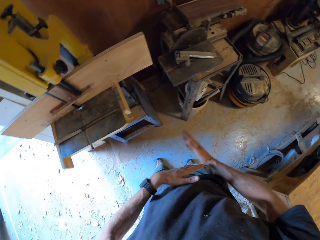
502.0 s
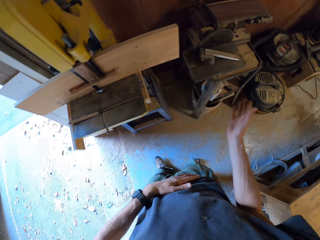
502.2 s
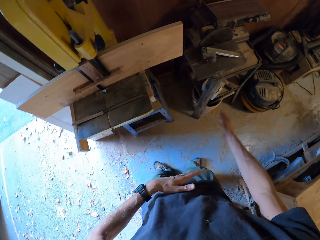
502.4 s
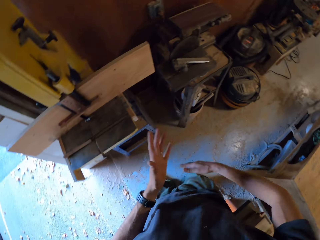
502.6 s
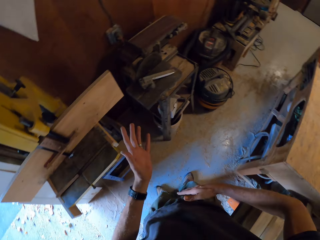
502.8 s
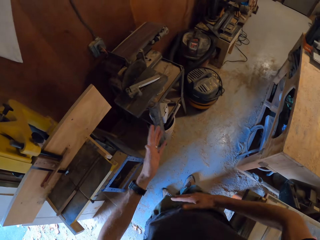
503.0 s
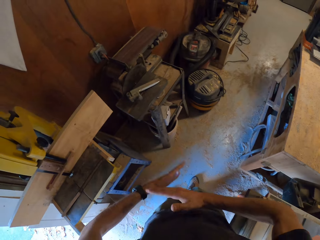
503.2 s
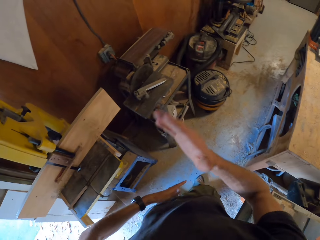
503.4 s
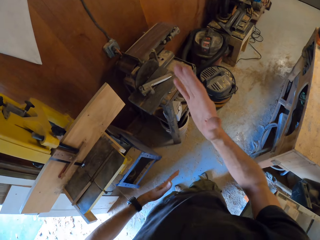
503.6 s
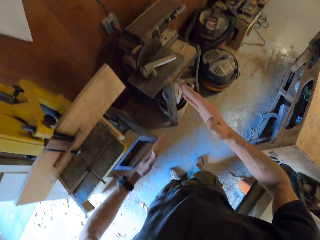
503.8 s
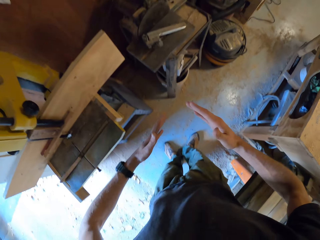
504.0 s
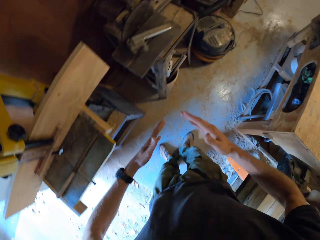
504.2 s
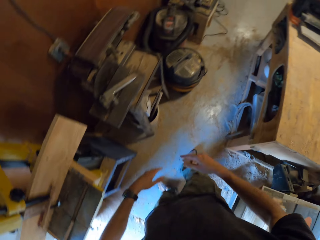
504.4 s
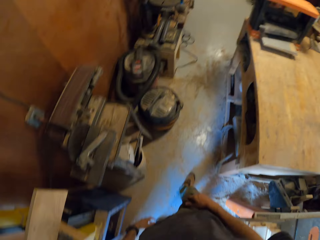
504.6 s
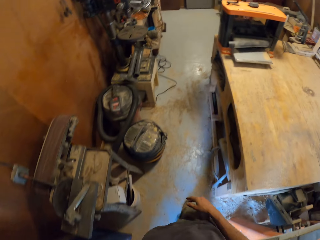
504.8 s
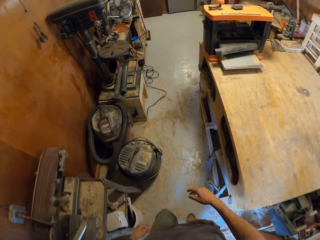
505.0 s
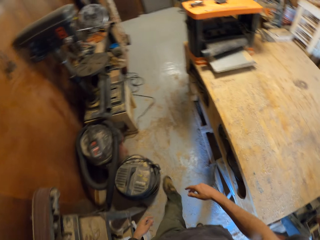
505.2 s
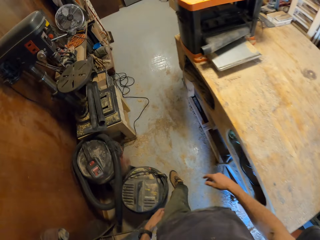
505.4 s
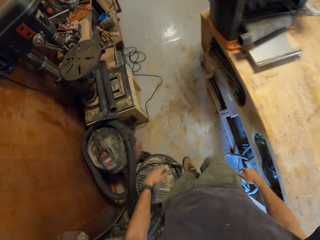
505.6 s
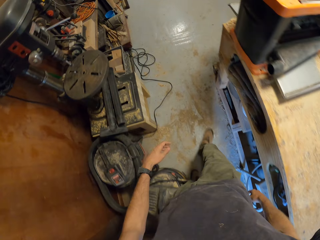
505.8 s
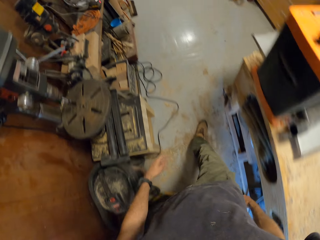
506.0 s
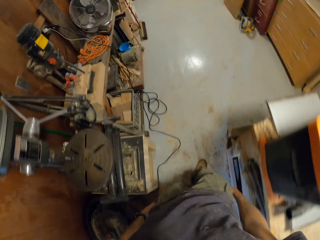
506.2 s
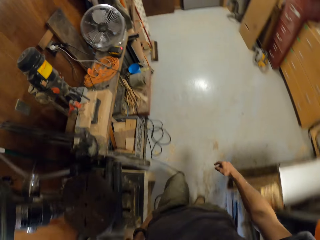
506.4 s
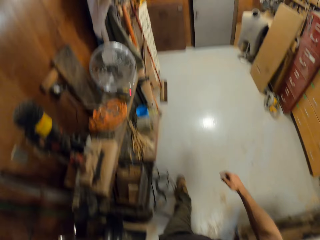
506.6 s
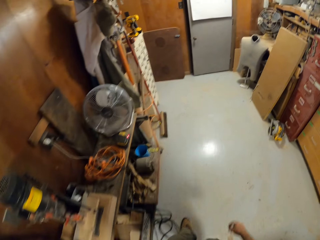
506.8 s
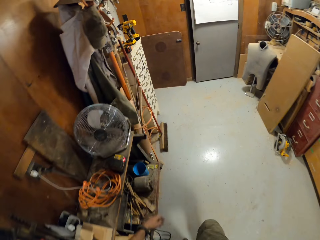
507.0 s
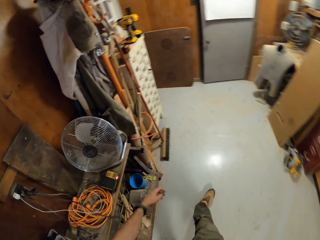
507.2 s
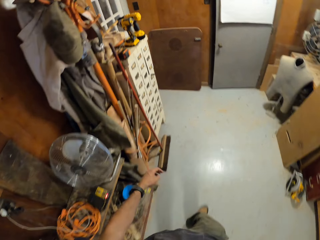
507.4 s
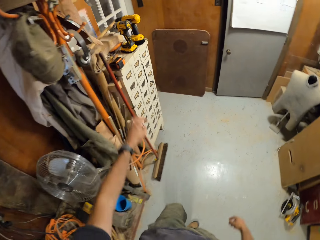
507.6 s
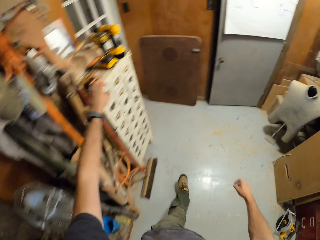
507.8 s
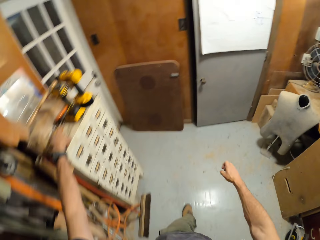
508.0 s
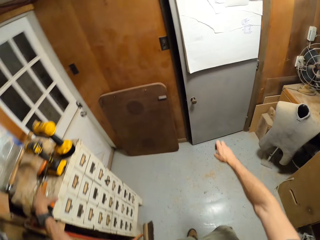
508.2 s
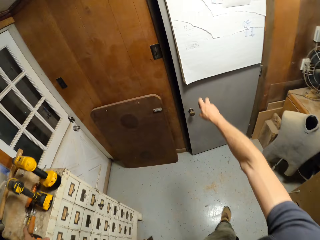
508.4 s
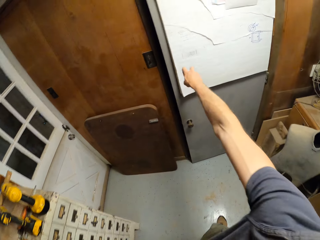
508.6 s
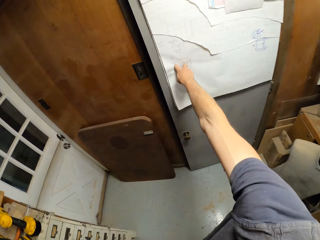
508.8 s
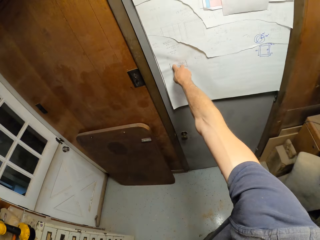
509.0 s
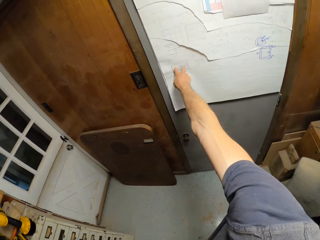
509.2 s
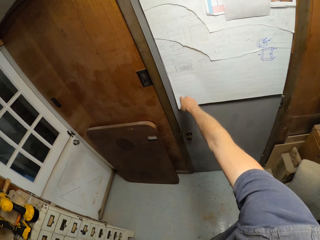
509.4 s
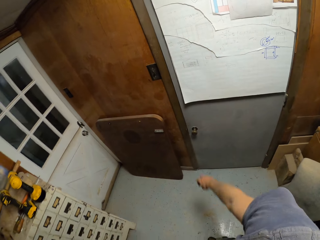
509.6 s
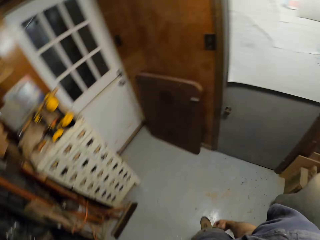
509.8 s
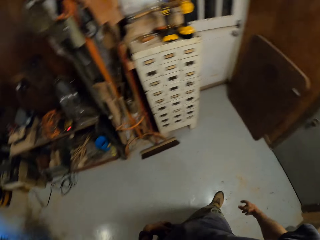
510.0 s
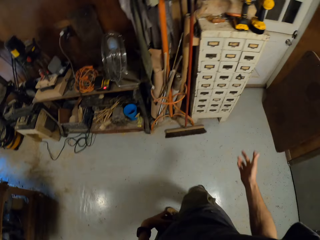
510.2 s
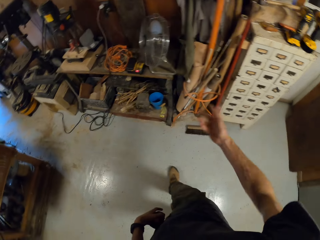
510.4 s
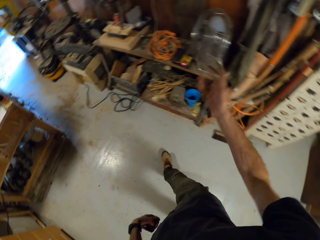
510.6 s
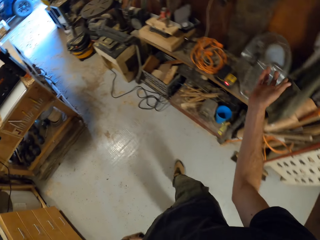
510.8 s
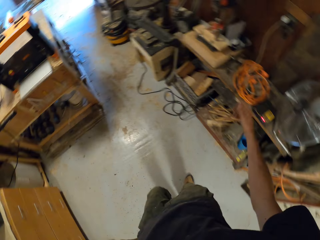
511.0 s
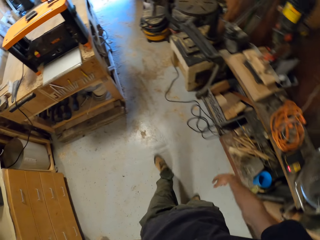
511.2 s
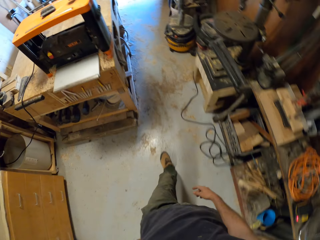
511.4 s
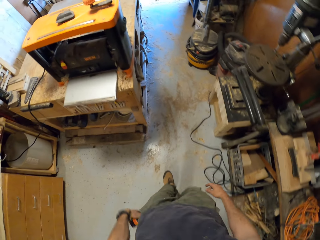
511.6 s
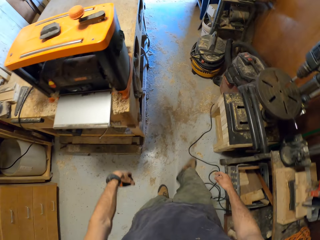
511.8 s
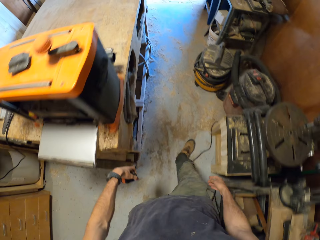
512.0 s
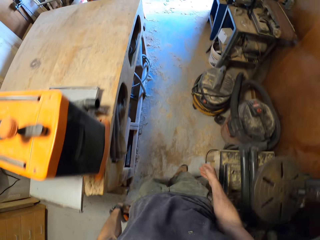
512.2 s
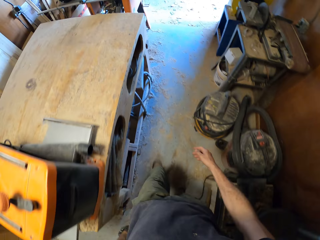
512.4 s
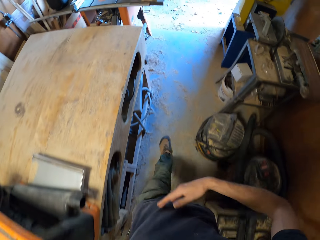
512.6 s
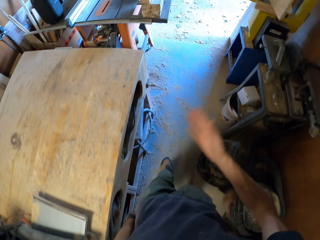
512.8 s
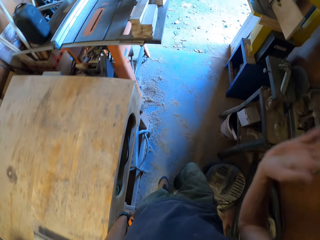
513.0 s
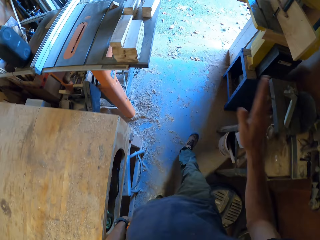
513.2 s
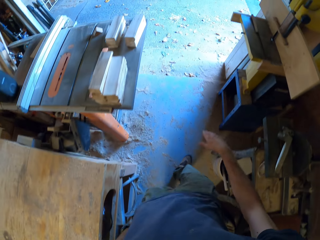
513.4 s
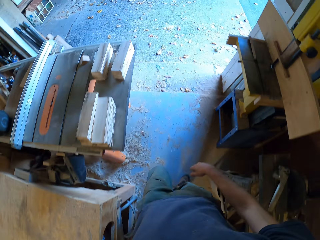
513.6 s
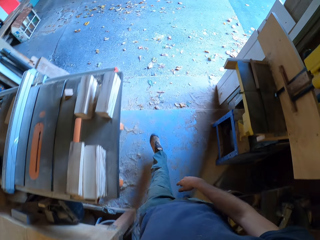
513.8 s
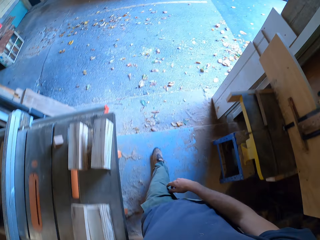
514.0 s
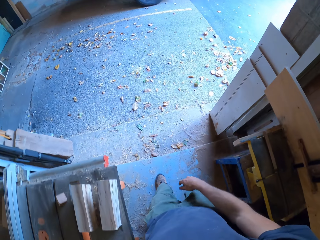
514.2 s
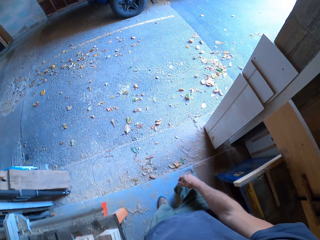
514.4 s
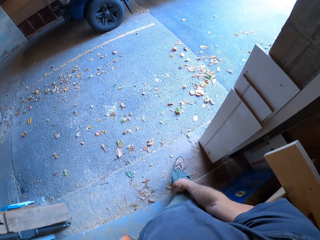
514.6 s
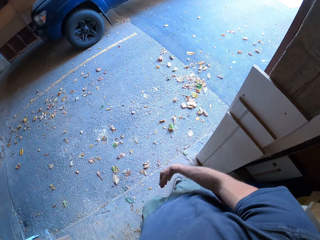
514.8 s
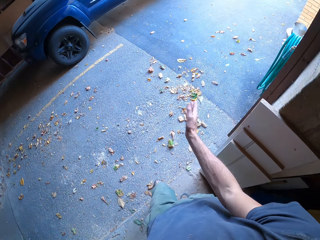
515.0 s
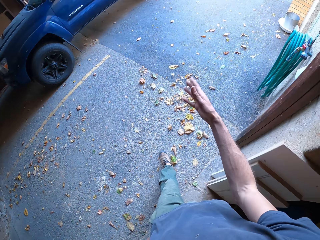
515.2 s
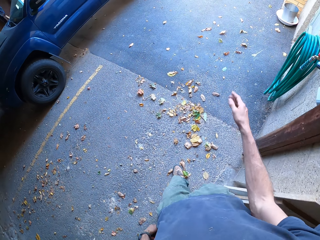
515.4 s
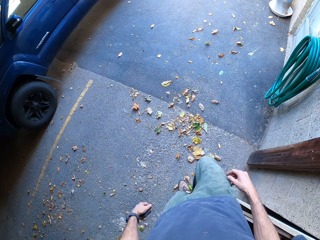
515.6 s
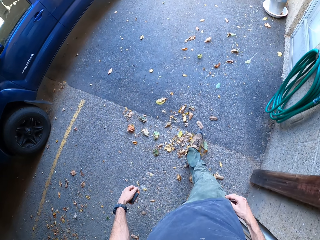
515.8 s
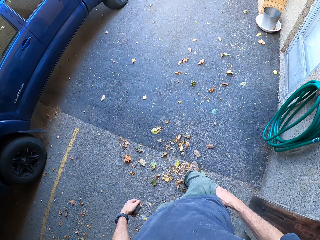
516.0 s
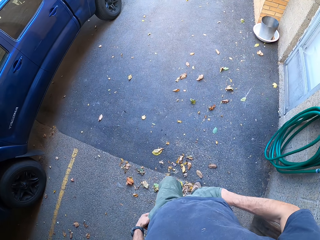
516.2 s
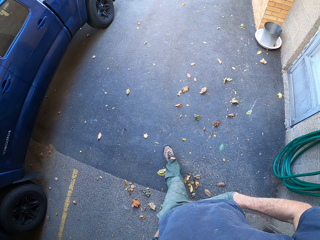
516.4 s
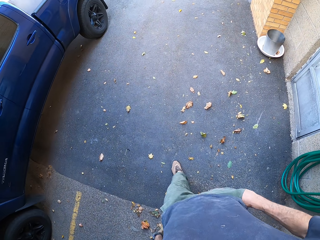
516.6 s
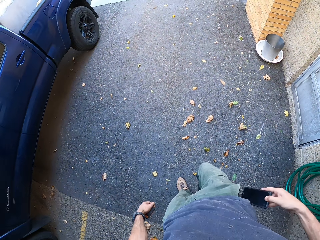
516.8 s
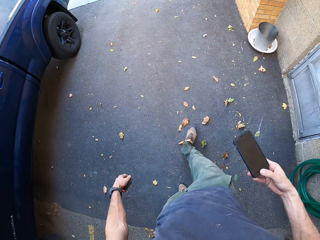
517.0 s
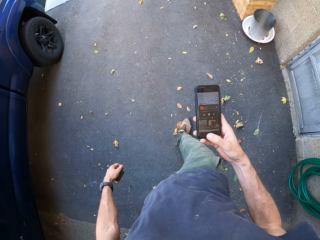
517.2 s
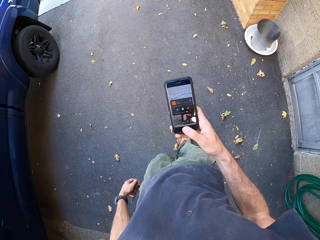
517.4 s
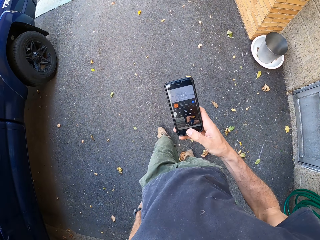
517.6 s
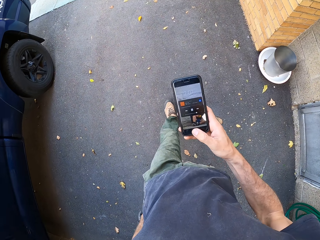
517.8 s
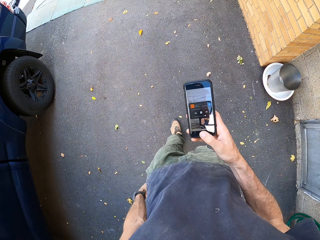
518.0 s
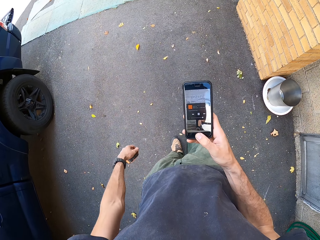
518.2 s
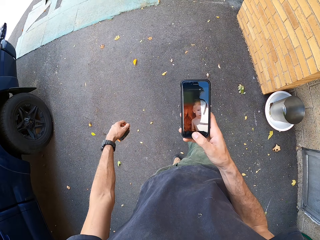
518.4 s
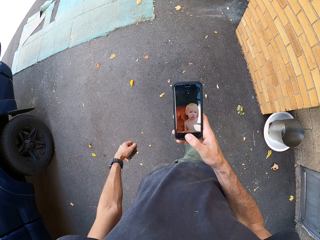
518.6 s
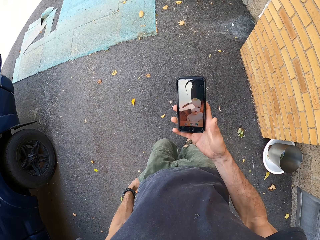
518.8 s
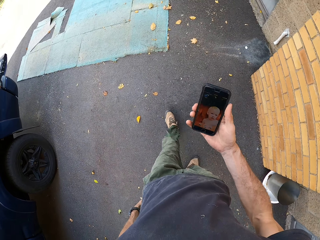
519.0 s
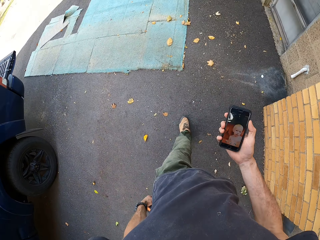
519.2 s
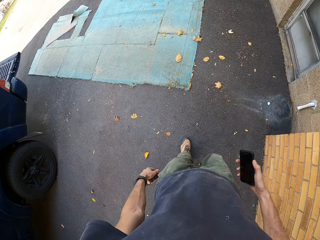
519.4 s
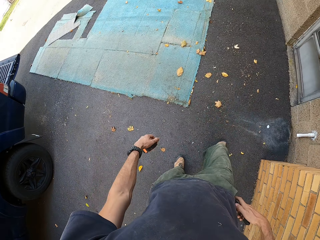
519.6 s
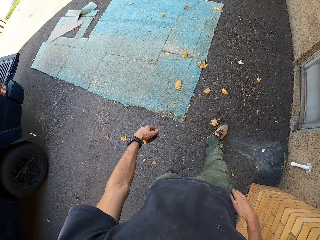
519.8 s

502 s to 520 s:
The camera wearer dances around, moves around, dances around, and walks around. They pick a retractable tape from the shelf with left hand. They hold on a hammer drill. They walk around. They push the door with right hand. They hold a paper on the door. They turn around. They walk to the outside of the workshop. They walk around. They move right hand. They move right hand. They put right hand in the pocket. They take out a phone from the trouser pocket with right hand. They walk around. They walk around again and operate the phone with right hand.

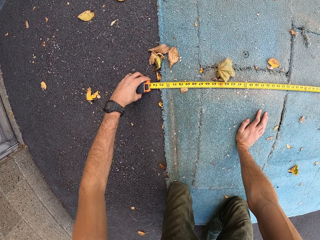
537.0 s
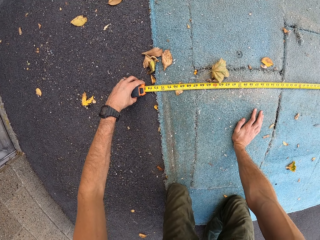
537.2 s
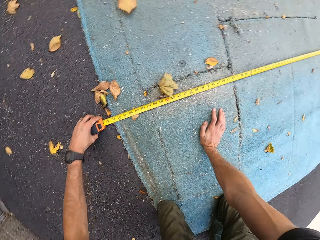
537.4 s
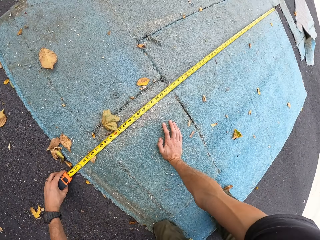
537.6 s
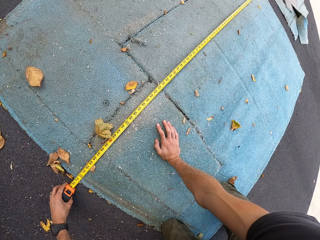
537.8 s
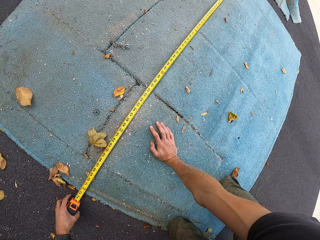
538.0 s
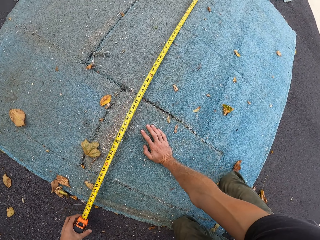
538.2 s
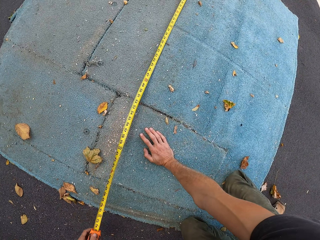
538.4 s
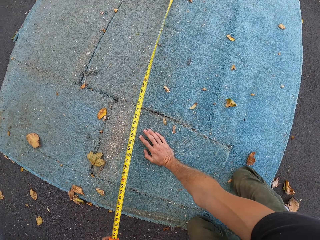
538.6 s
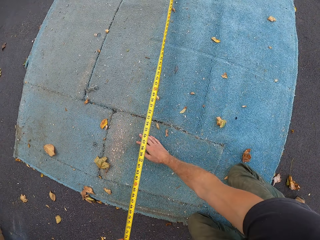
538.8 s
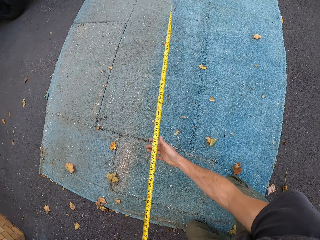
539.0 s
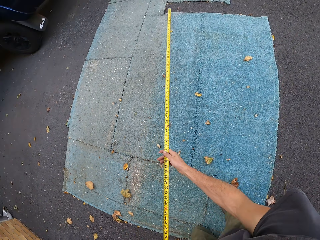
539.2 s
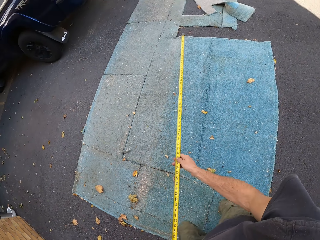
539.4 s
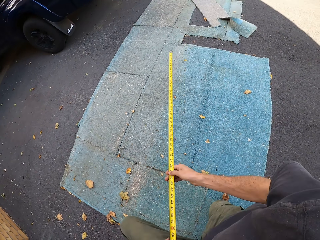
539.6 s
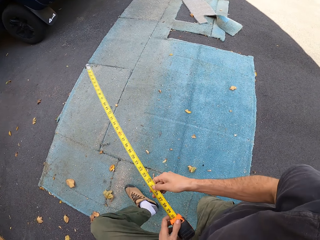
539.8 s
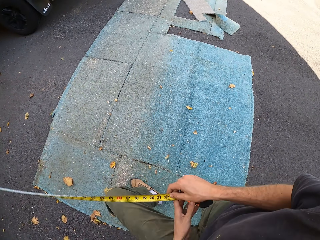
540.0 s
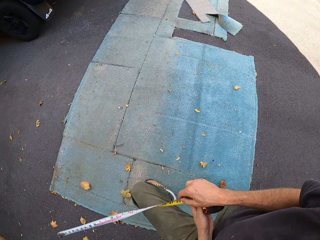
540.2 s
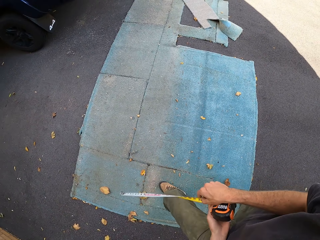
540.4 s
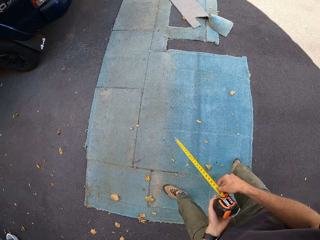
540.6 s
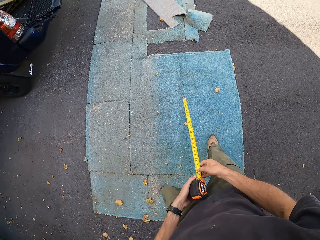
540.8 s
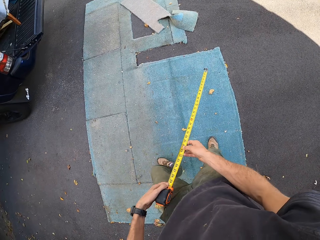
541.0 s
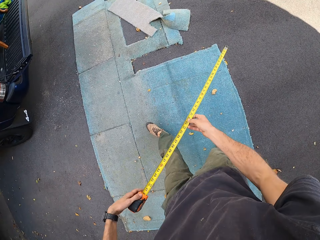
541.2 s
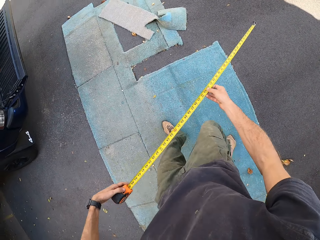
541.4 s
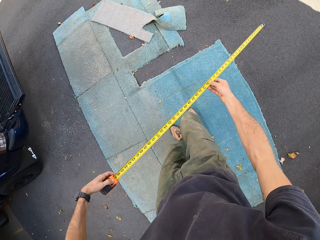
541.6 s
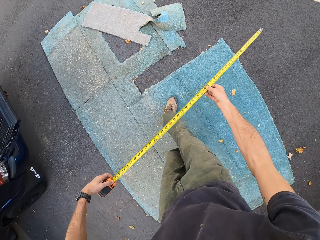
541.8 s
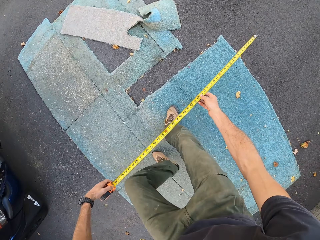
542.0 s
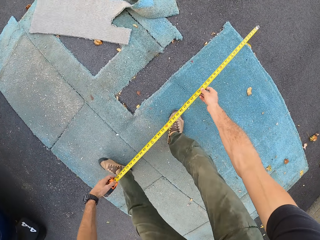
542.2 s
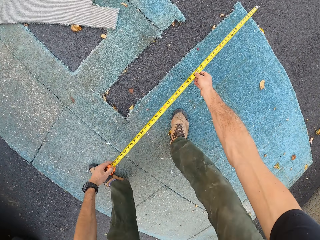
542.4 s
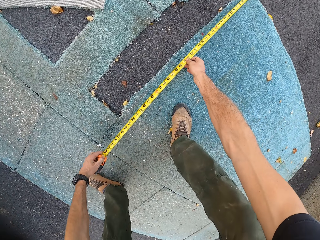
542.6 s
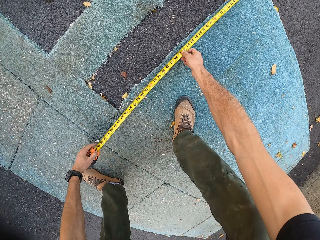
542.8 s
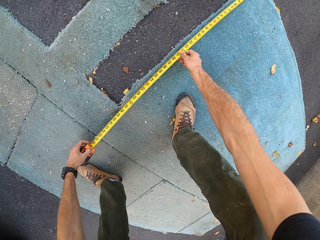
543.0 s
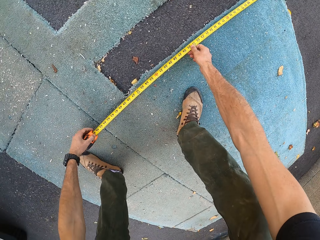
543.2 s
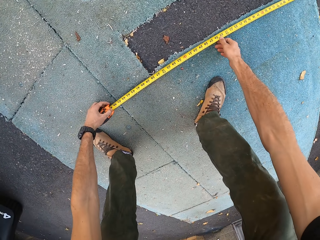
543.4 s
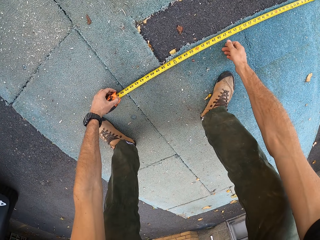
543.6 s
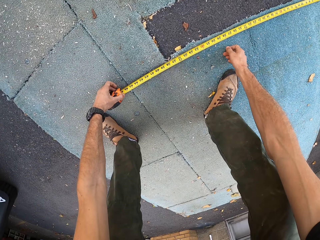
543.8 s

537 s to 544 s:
The camera wearer turns around, stands upright, and turns around. They walk on the mat or rug. They hold a tape measure or retractable tape. They bend down. They measure another section of the rug on the ground with the retractable tape.
